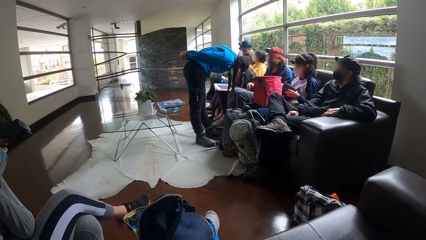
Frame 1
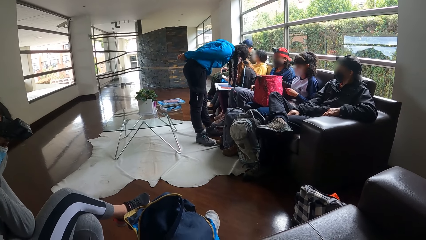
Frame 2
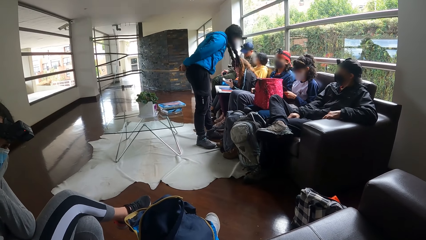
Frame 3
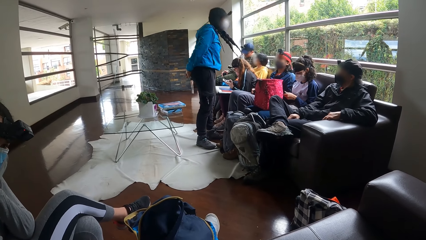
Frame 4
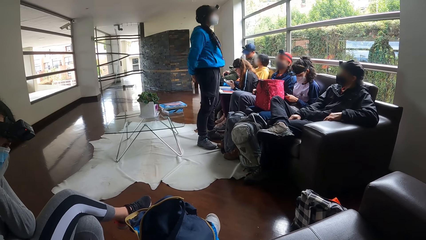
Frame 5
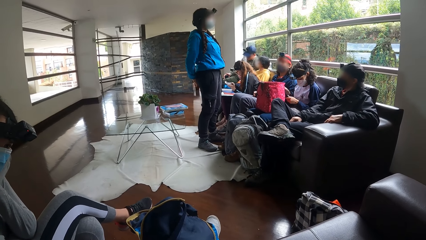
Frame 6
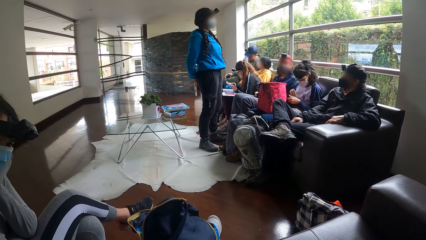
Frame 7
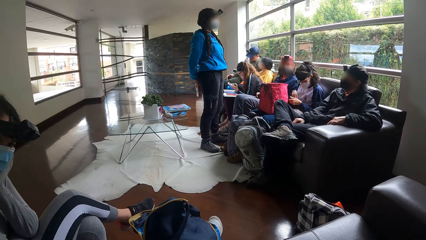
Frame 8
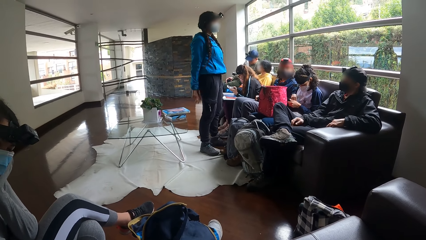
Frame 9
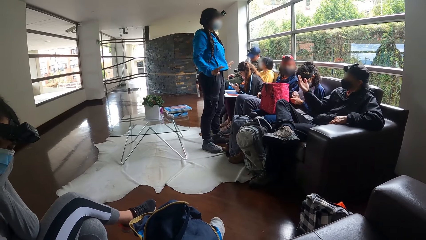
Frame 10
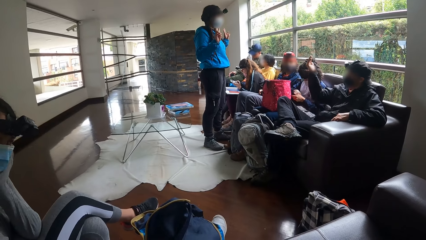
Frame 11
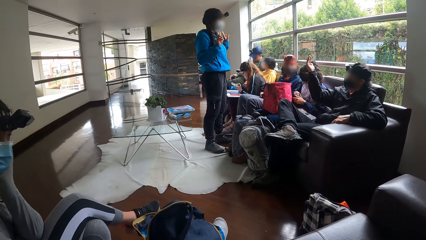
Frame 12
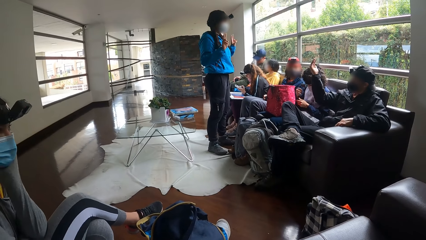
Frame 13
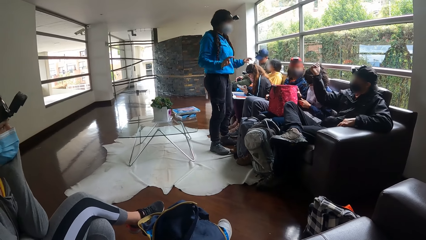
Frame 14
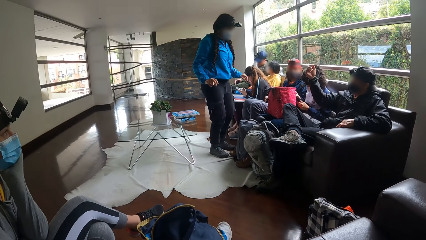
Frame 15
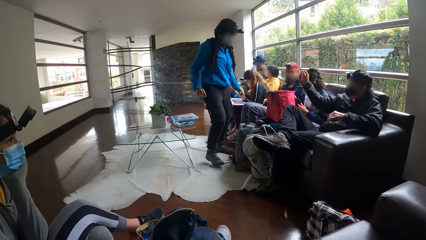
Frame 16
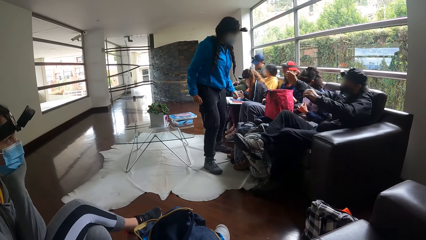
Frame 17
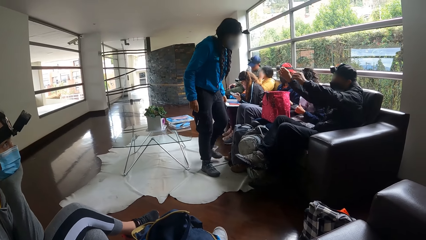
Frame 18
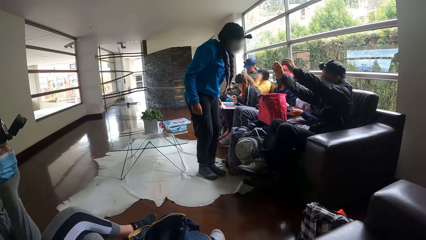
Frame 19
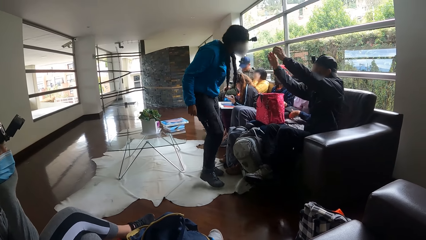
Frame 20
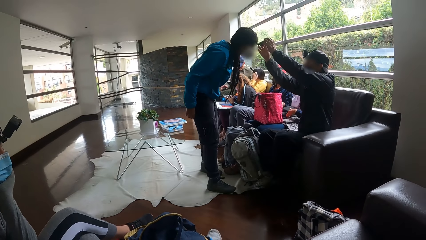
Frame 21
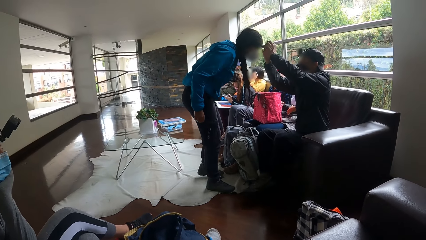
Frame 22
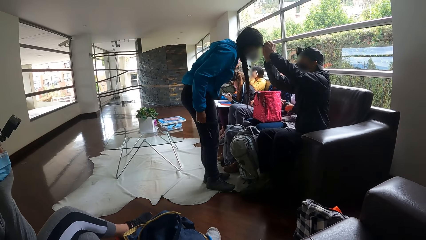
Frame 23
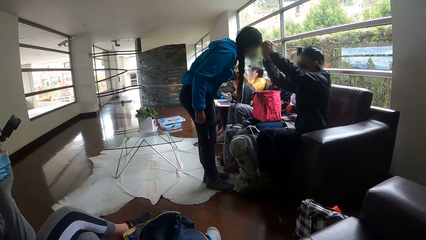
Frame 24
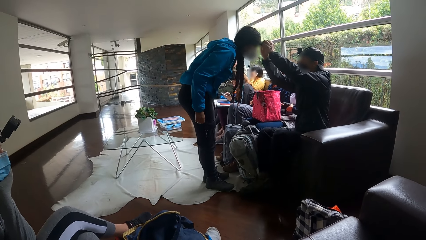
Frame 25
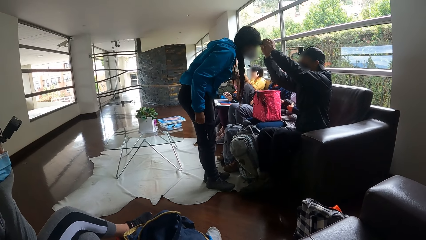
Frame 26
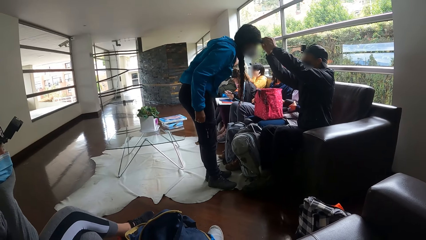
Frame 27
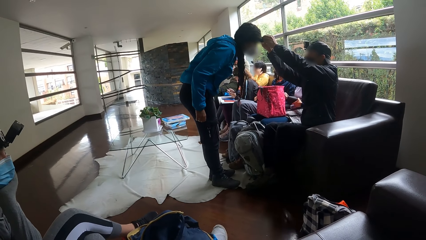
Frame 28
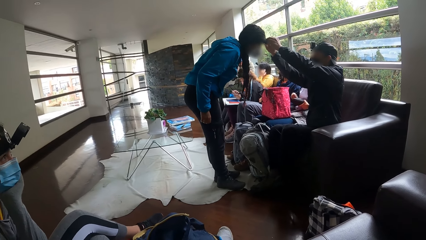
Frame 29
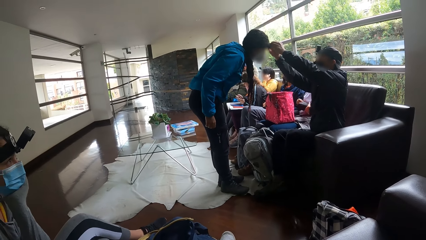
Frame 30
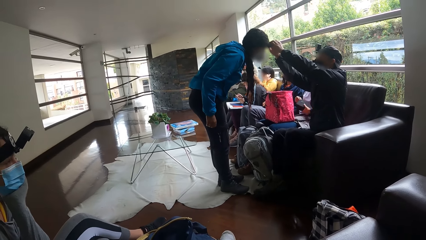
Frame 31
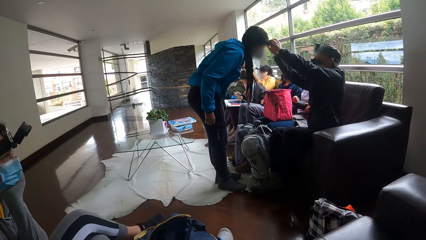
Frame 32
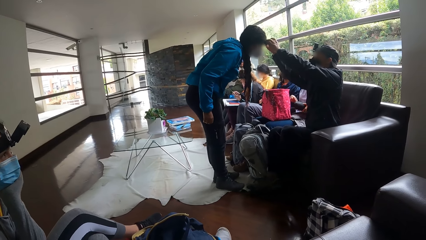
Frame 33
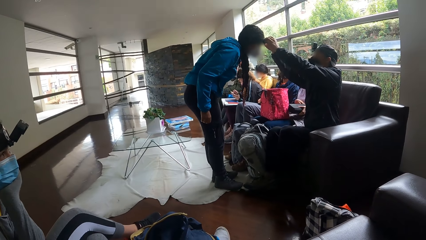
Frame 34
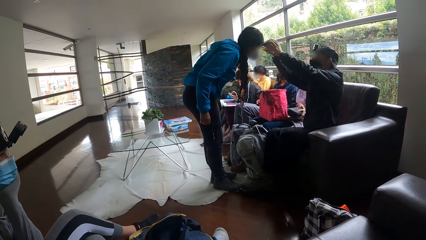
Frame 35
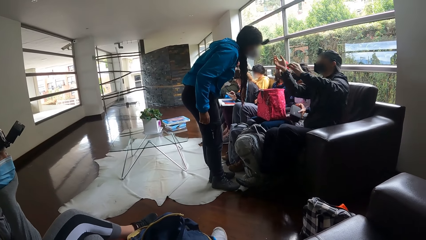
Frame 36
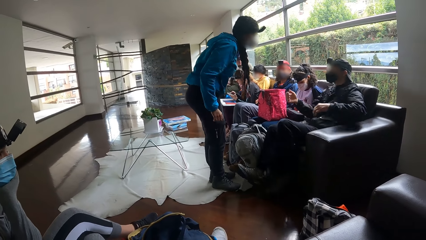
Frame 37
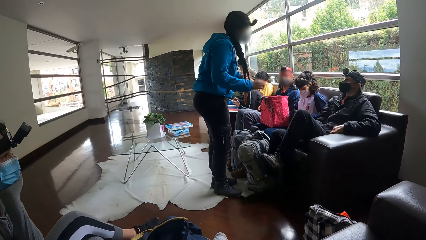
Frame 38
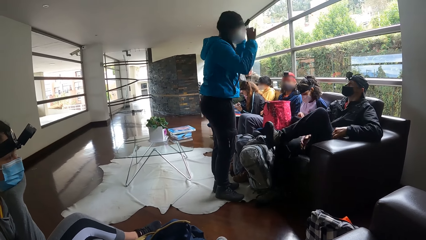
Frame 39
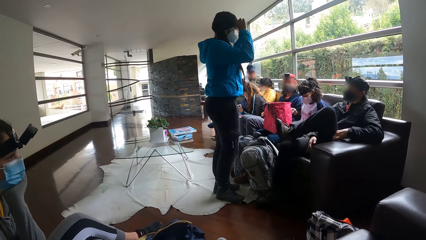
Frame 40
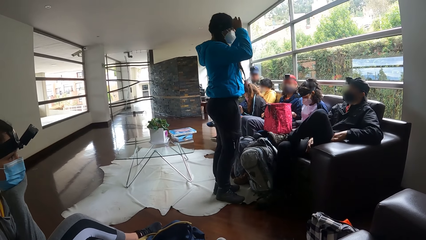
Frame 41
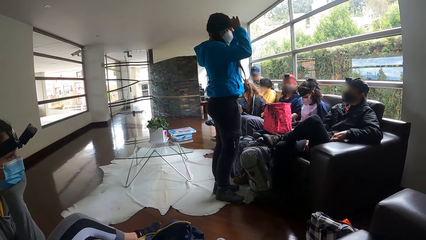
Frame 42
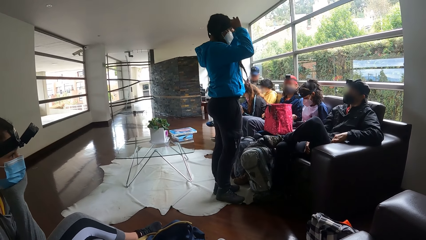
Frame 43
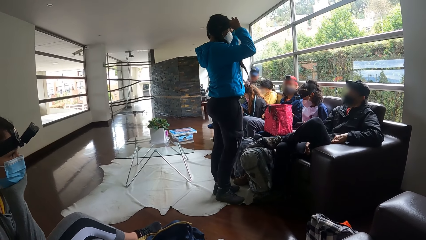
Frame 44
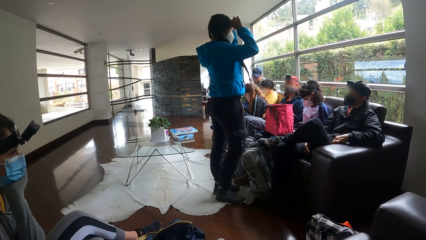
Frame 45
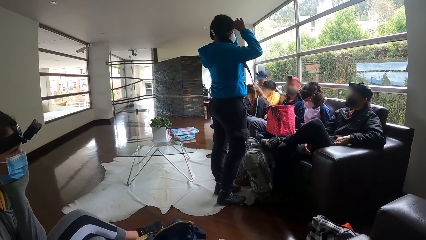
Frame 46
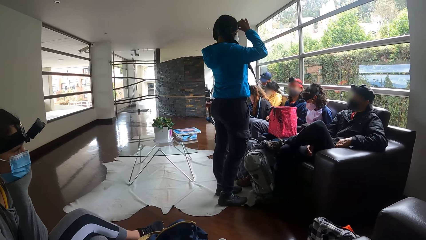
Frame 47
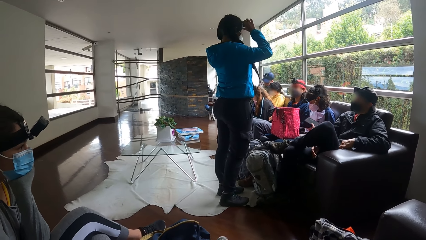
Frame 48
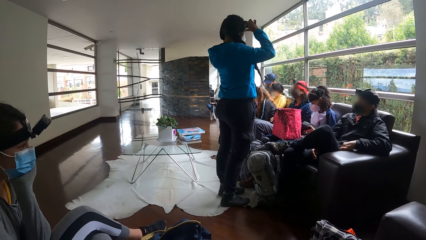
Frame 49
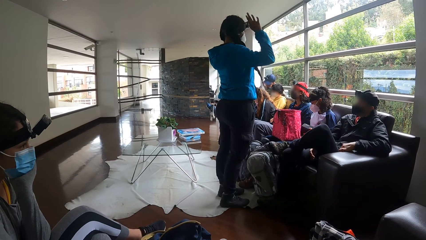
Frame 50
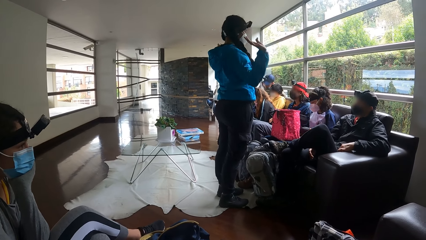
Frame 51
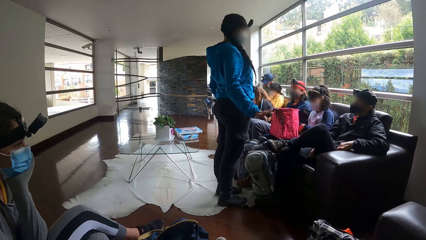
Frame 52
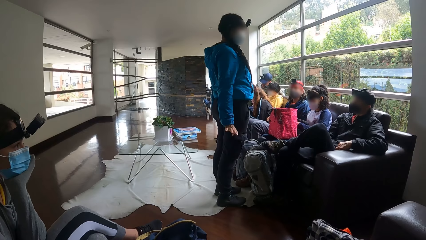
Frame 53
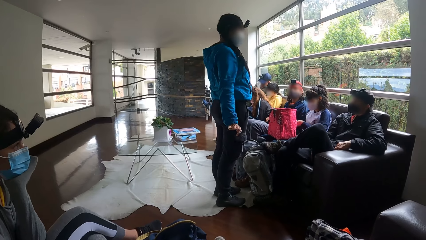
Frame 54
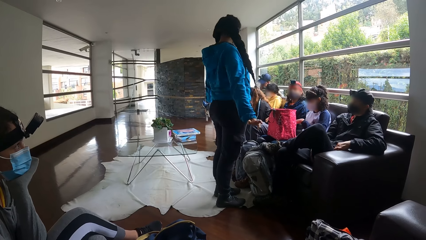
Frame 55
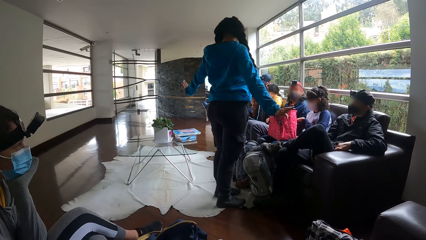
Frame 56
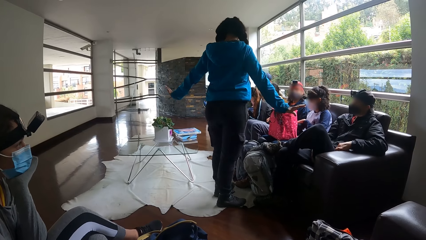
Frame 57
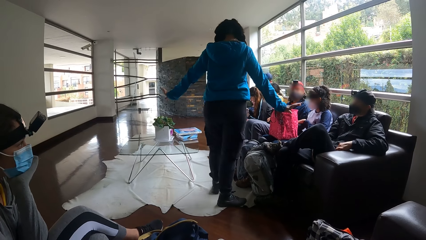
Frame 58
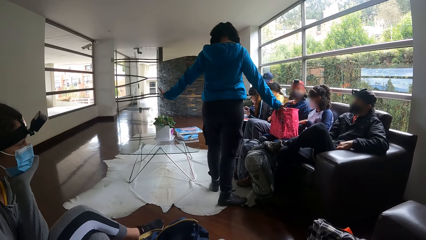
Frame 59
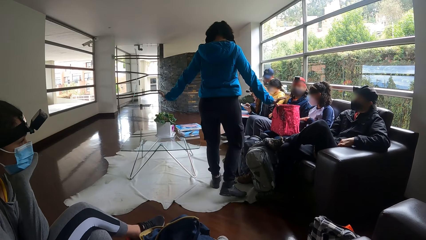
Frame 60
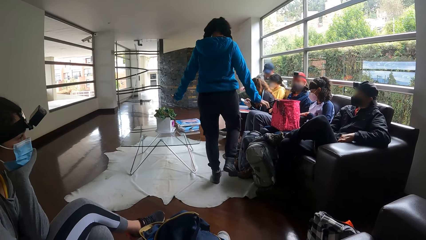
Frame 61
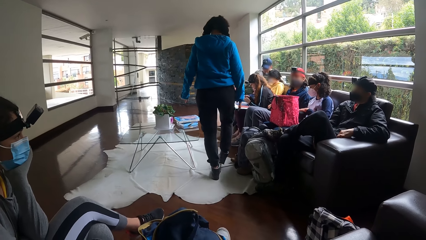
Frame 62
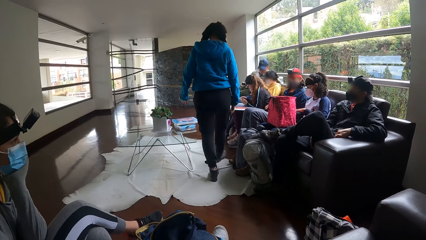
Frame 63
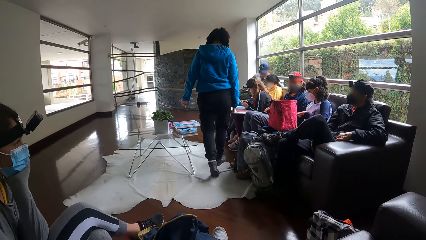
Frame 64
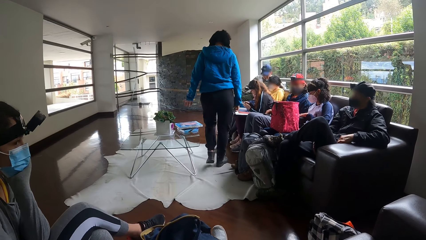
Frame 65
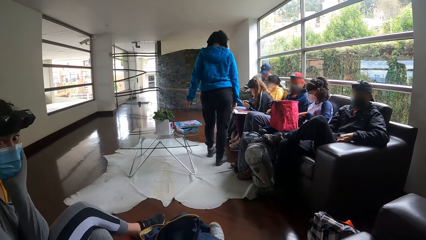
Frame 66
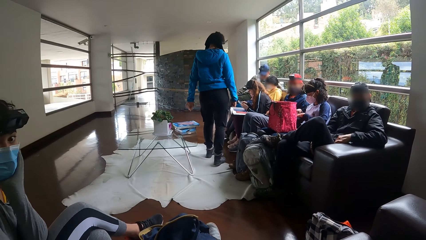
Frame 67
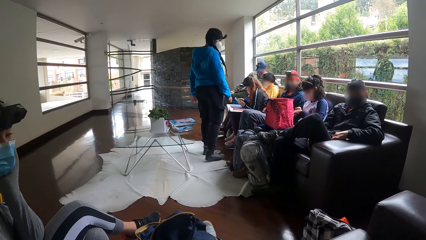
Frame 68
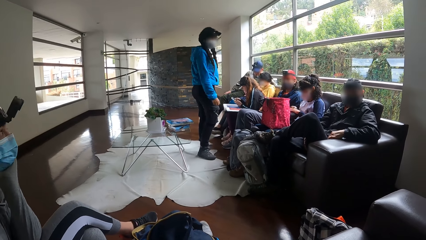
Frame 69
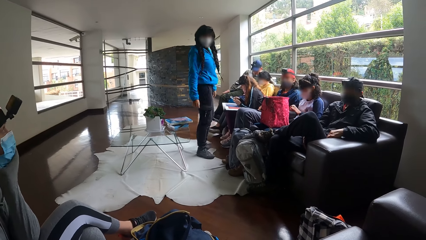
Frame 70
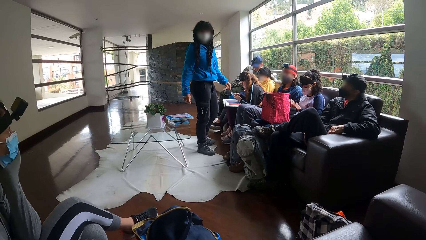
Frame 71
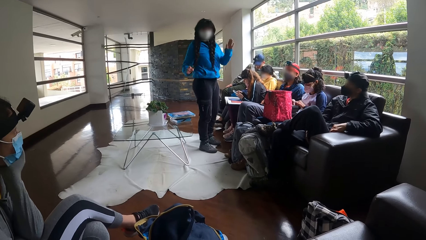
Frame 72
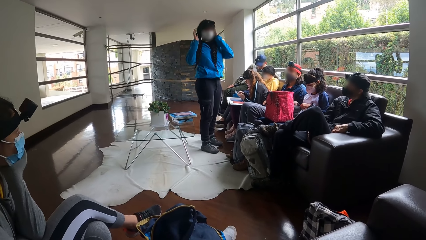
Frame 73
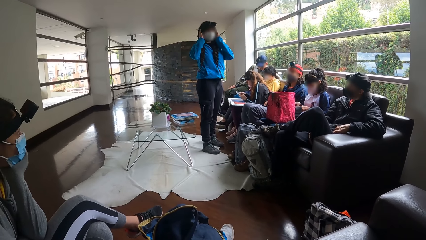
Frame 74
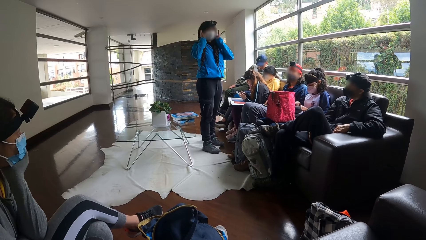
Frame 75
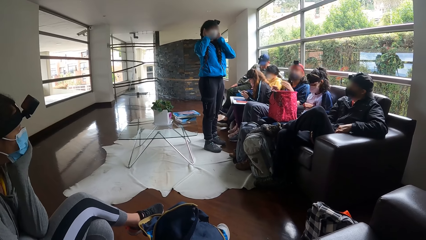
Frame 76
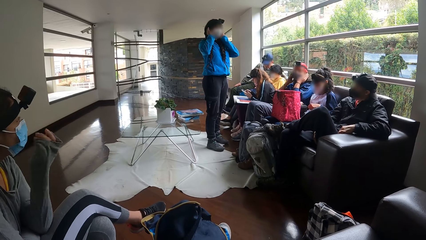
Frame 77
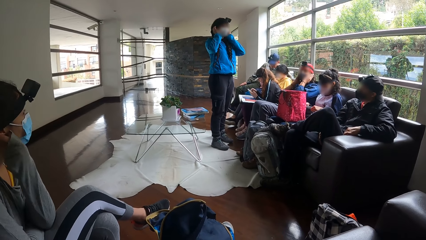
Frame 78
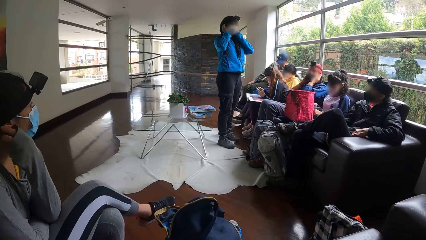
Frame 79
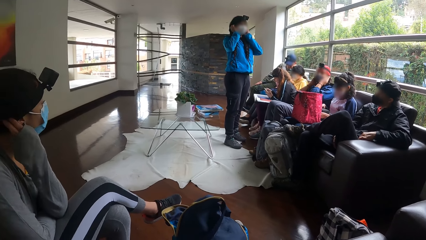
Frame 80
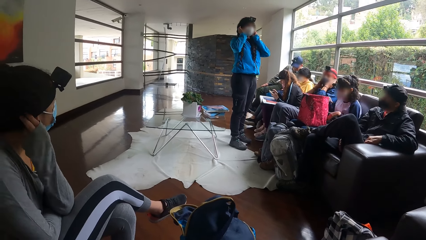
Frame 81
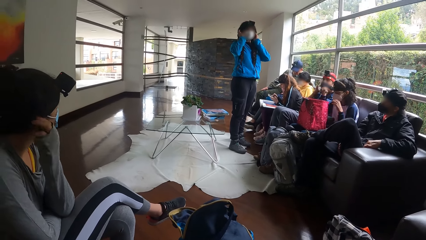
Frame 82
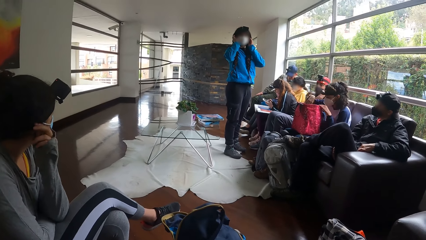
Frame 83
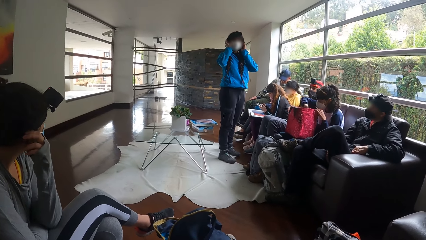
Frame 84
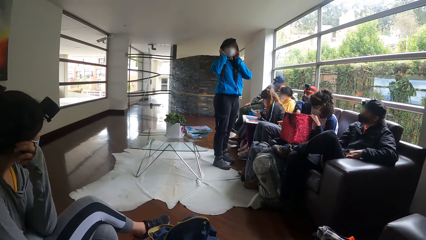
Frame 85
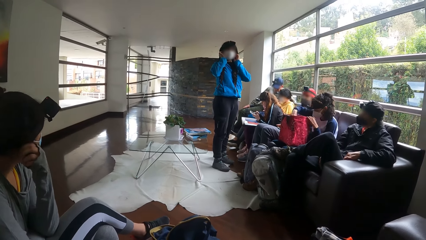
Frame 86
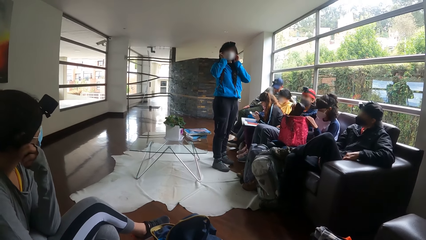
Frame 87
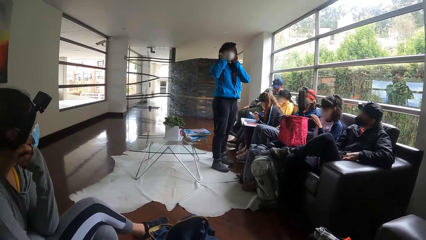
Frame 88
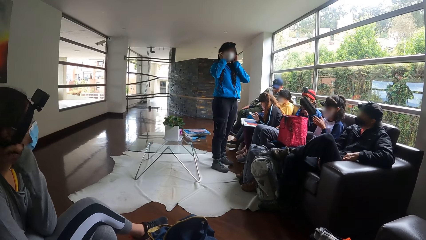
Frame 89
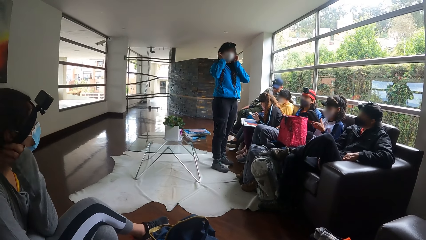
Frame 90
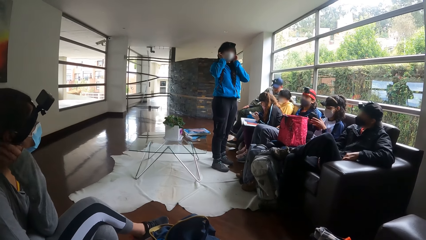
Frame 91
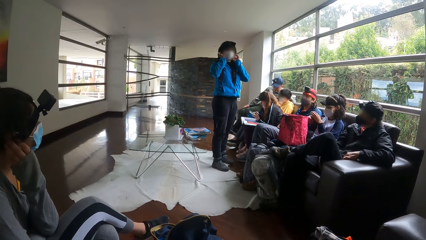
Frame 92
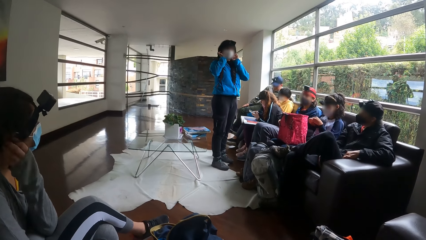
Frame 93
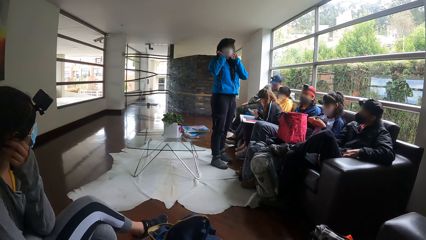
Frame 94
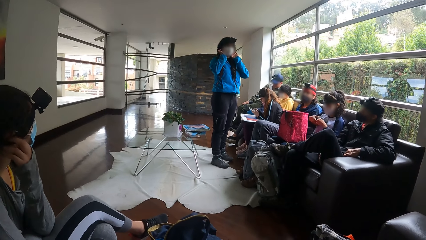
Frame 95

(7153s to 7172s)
A woman touches the camera on another woman with her right hand. The second woman bends. A man converses with the second woman. The second woman gestures out with her hand. The man adjusts the camera on the second woman's head with both hands. The second woman touches the camera on her head with both hands and fixes the camera. She walks to the side of the chair. The camera wearer converses with the second woman. The second woman touches the camera on her head with both hands. She gestures out with her hand.
